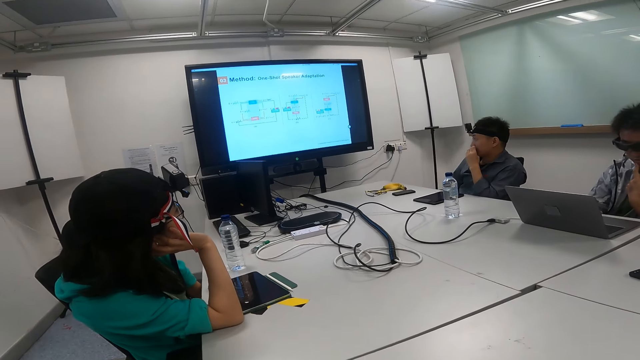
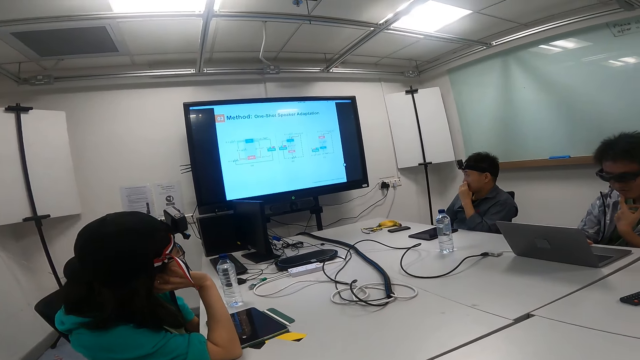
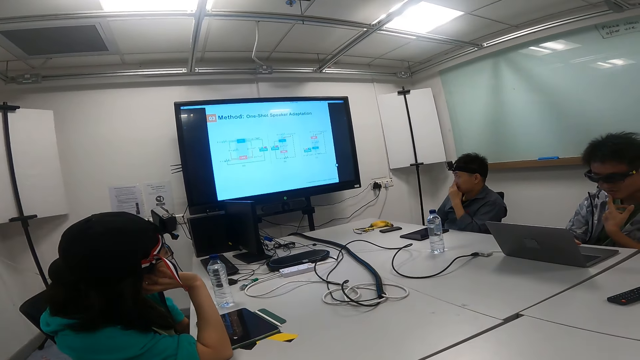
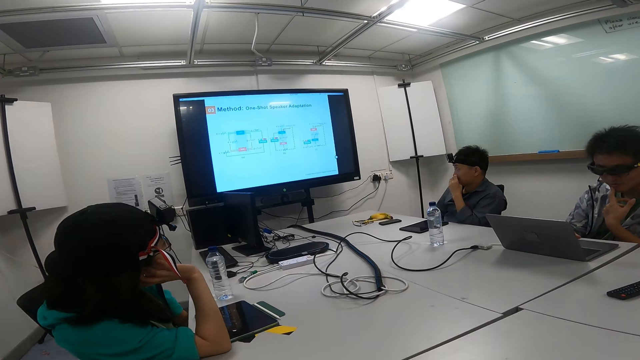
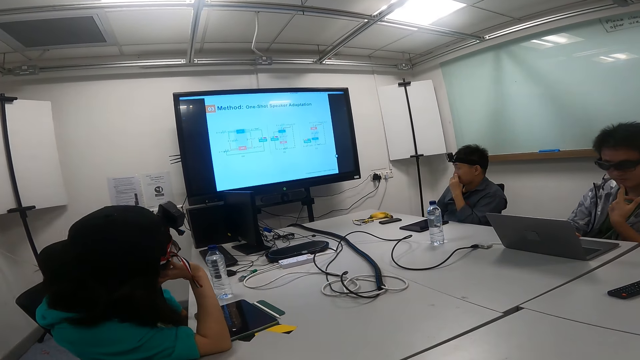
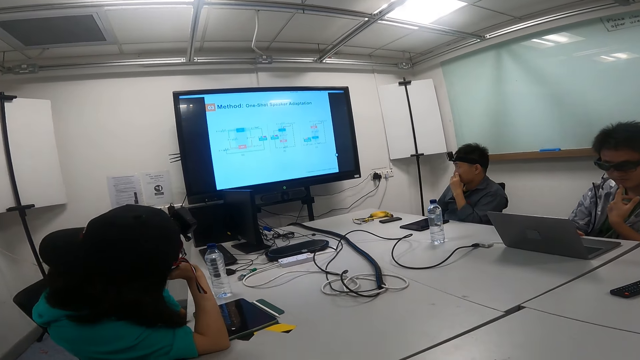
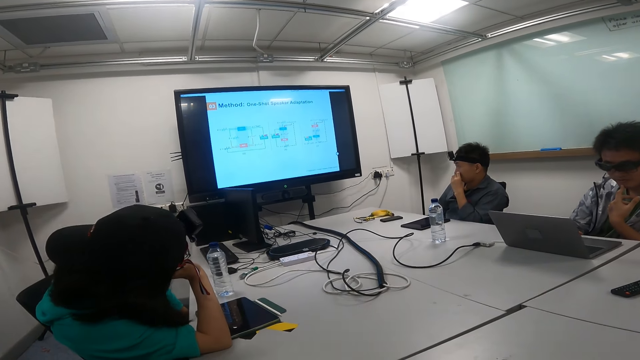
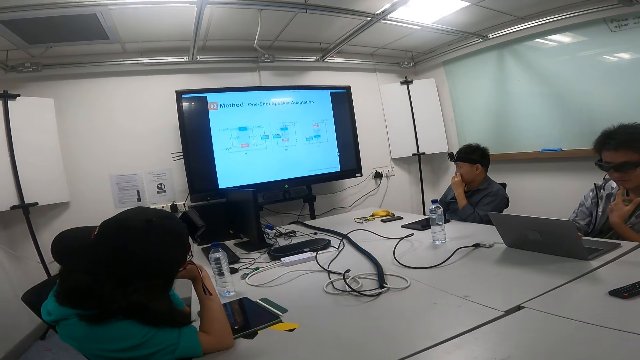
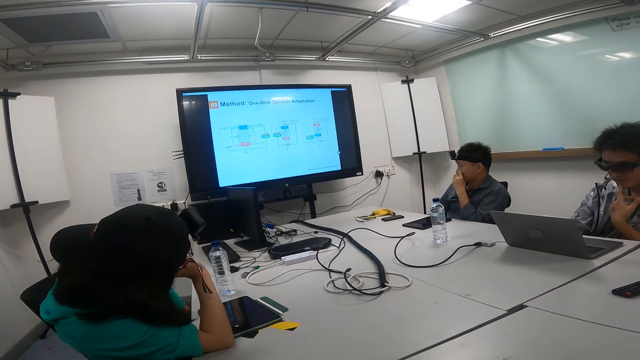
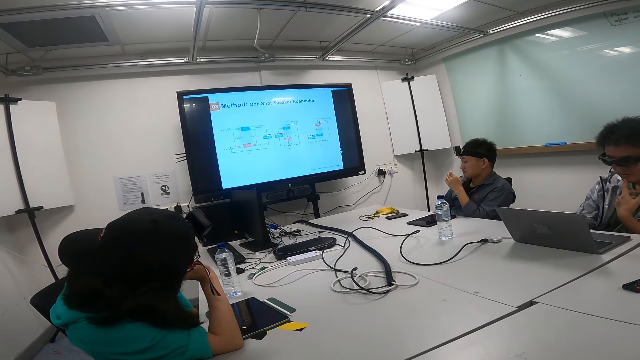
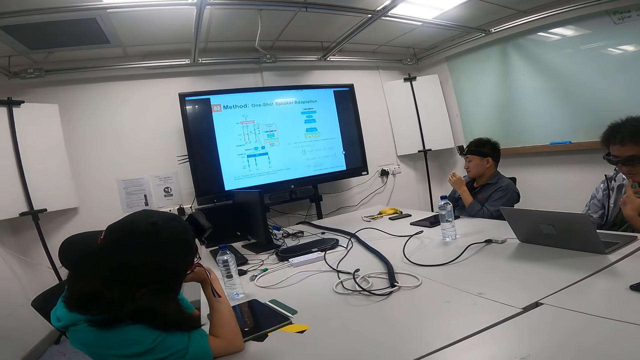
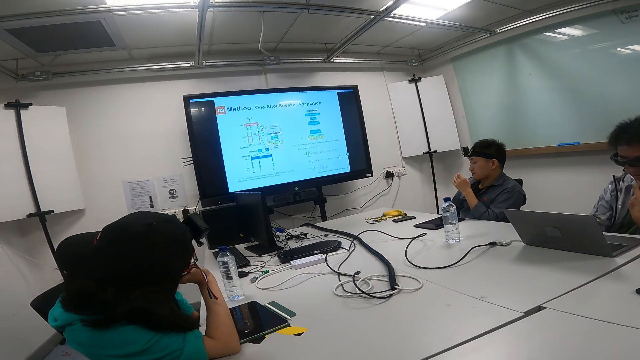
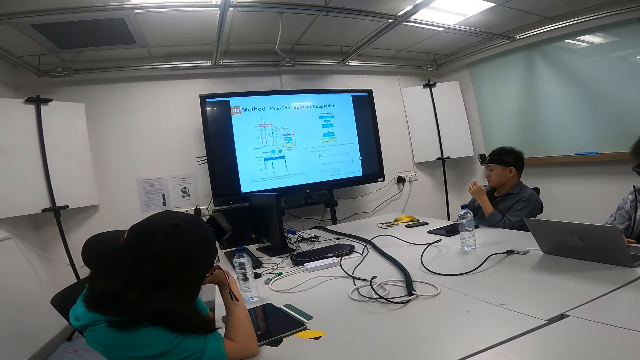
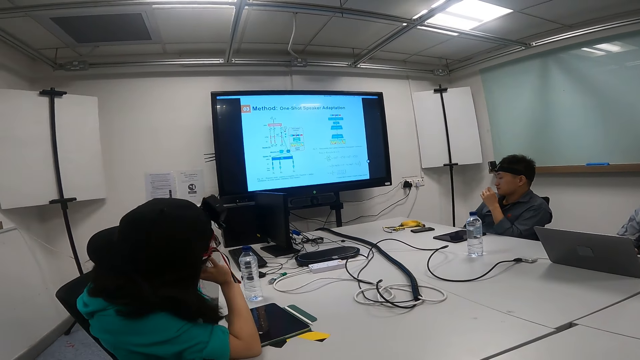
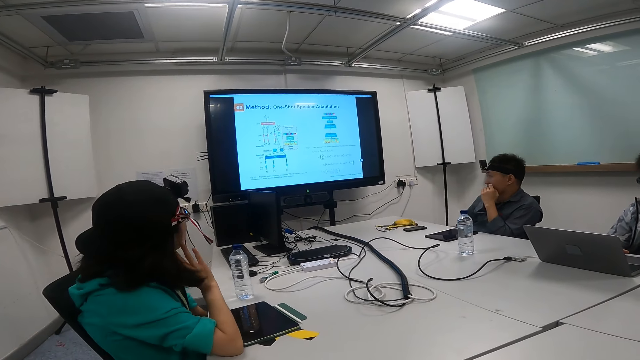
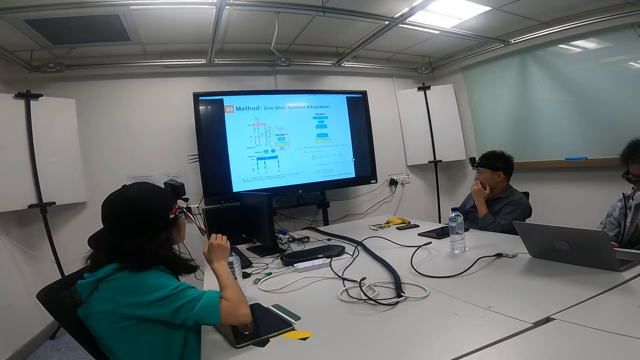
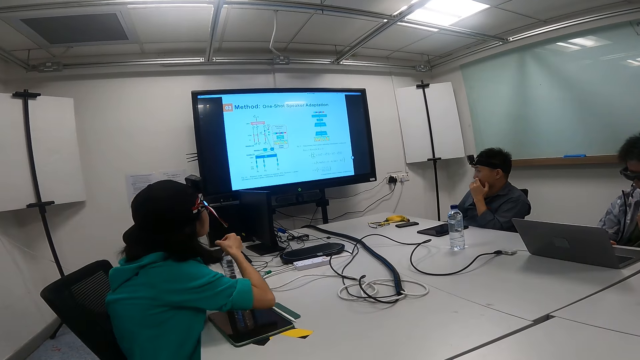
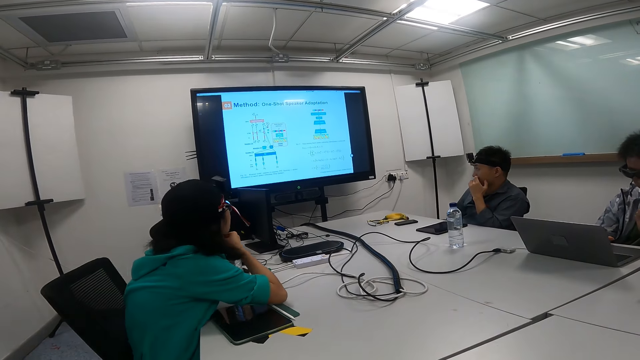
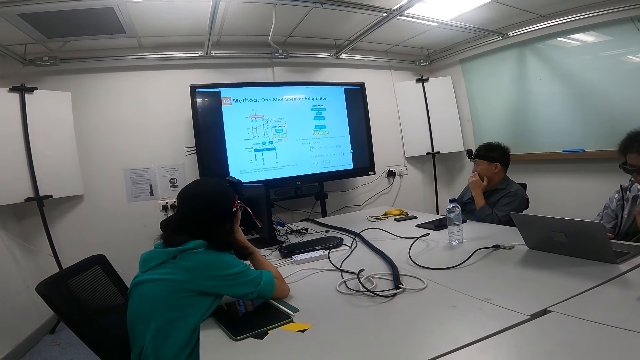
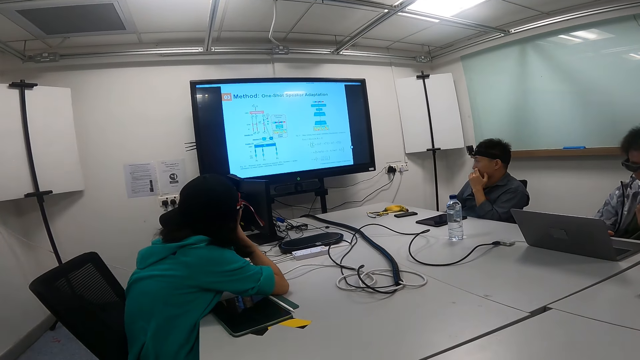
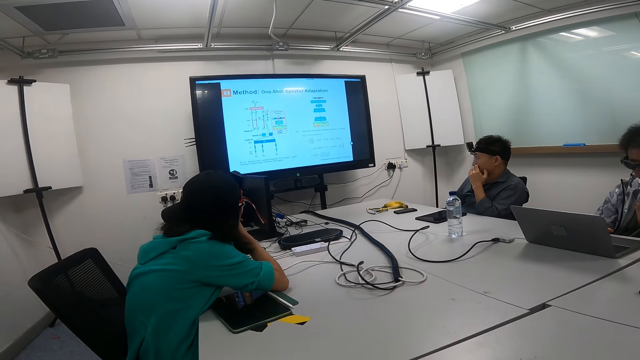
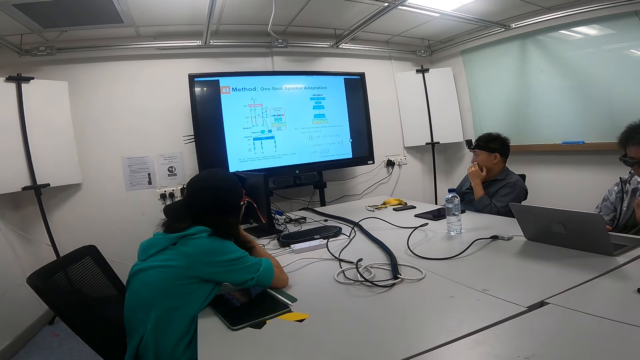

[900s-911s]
A man operates the laptop on the table. The man moves the head on the bottle.

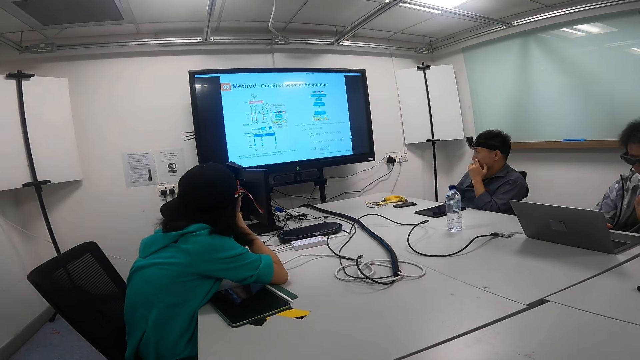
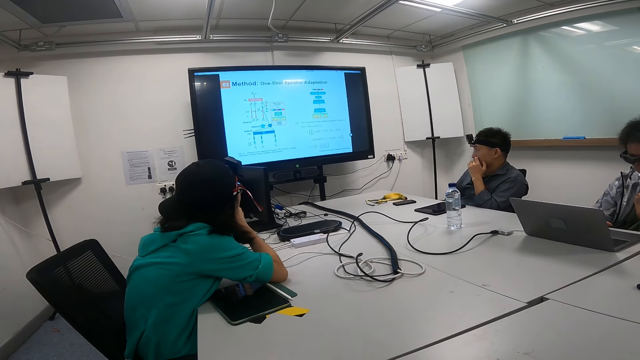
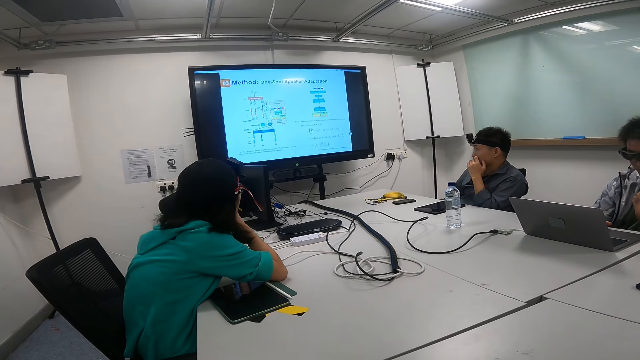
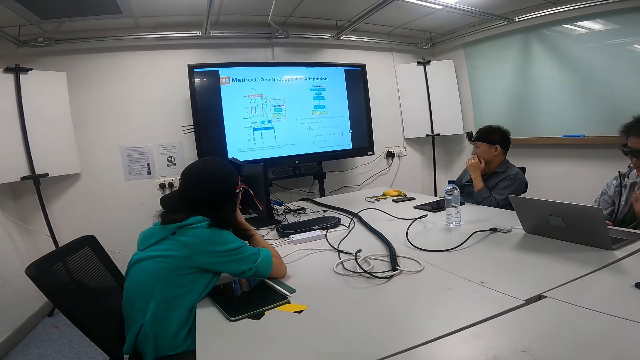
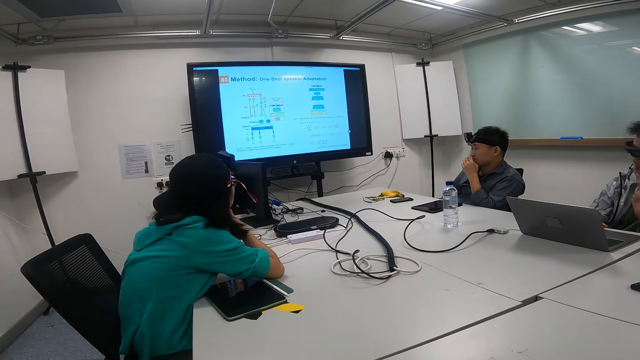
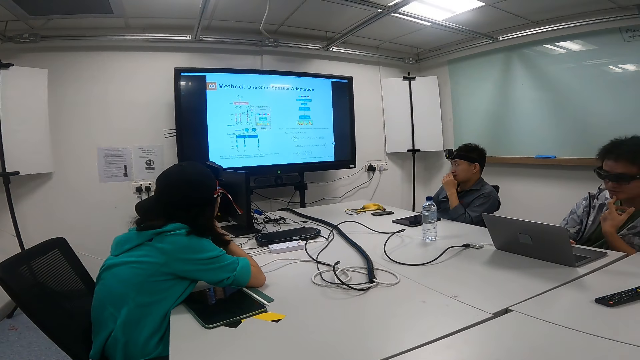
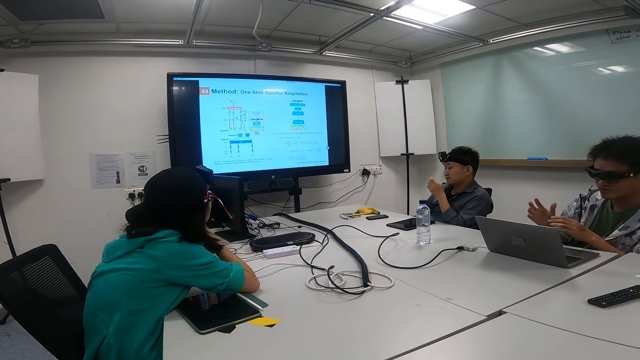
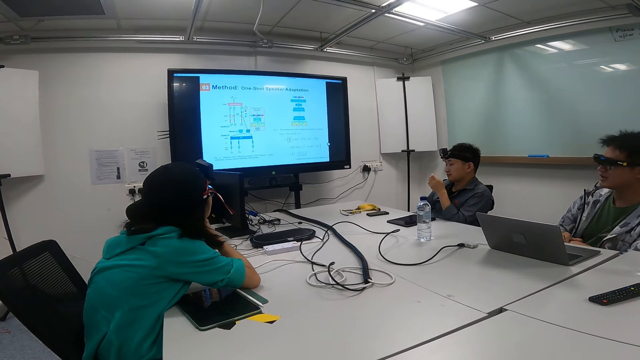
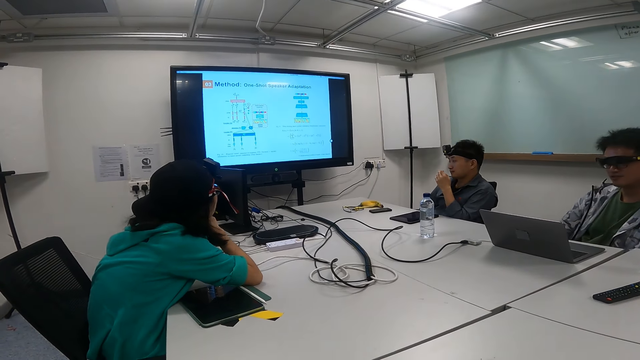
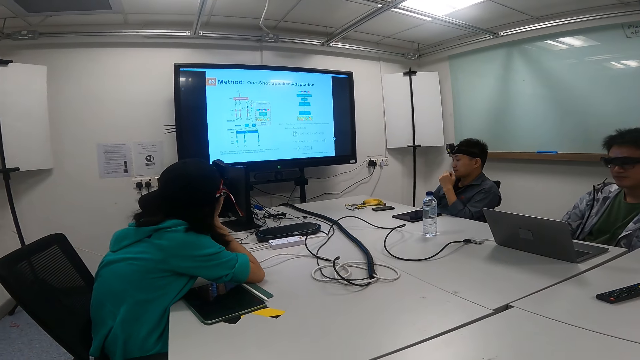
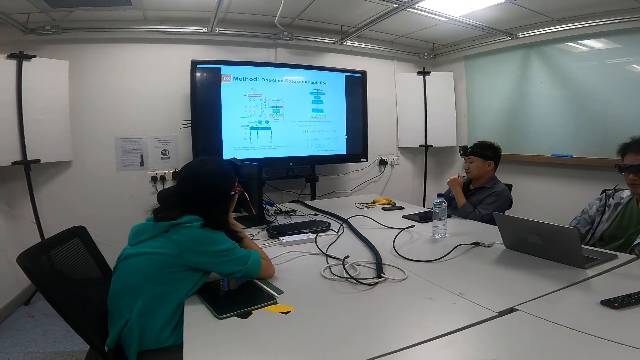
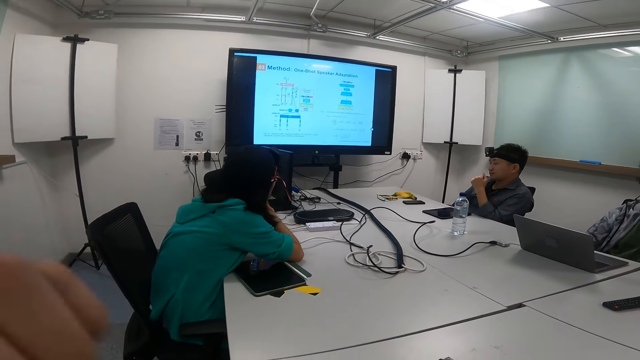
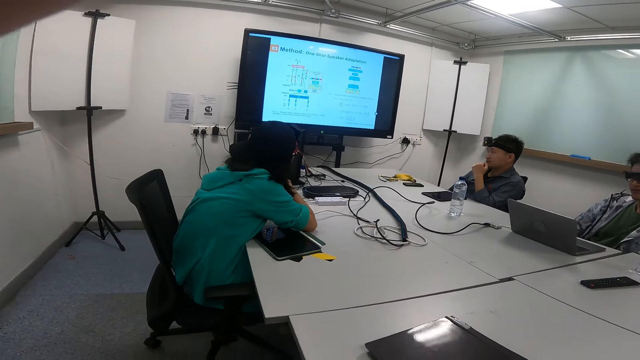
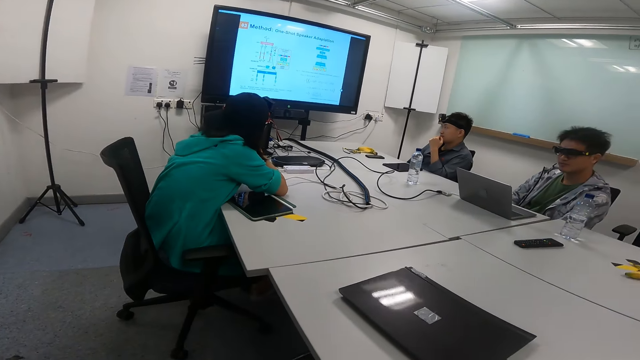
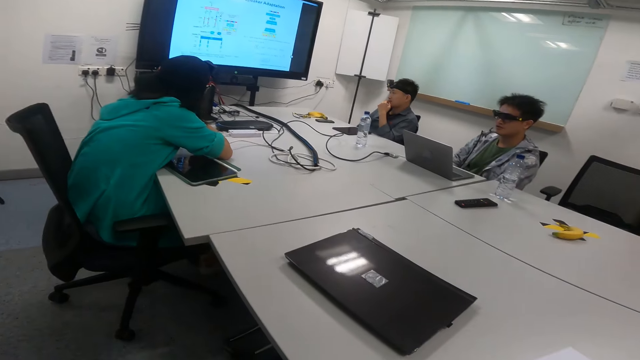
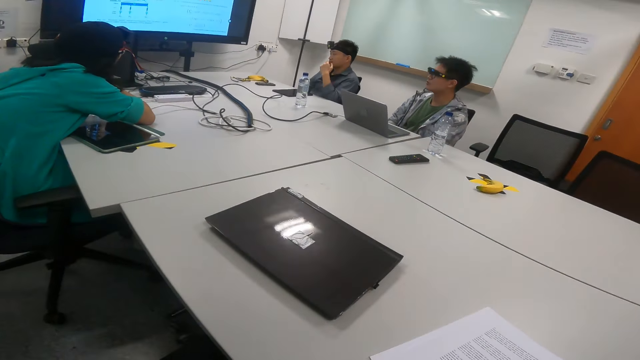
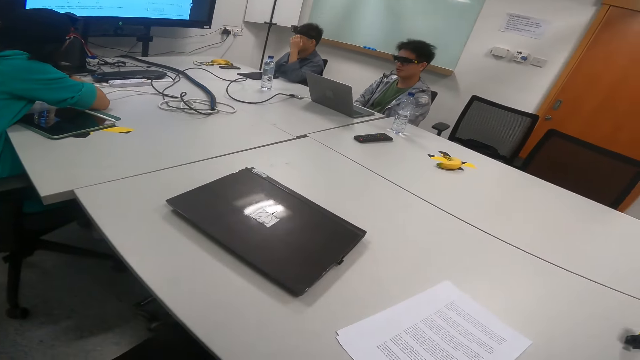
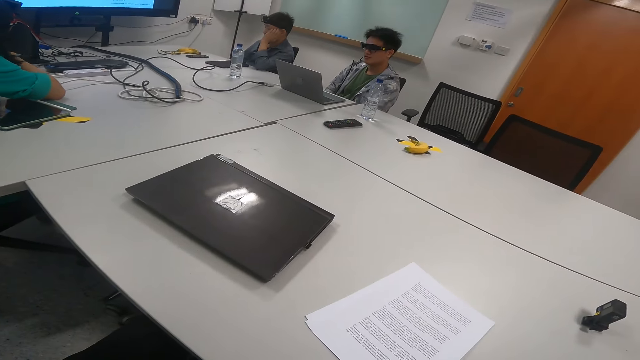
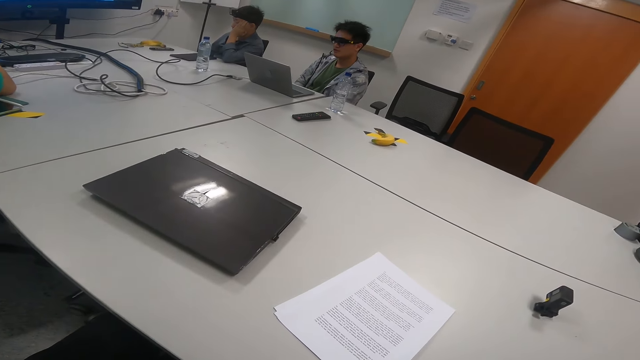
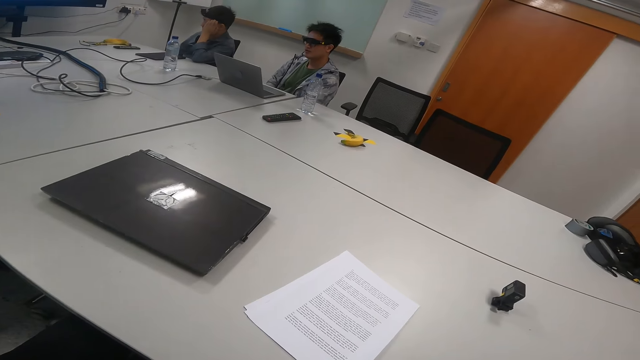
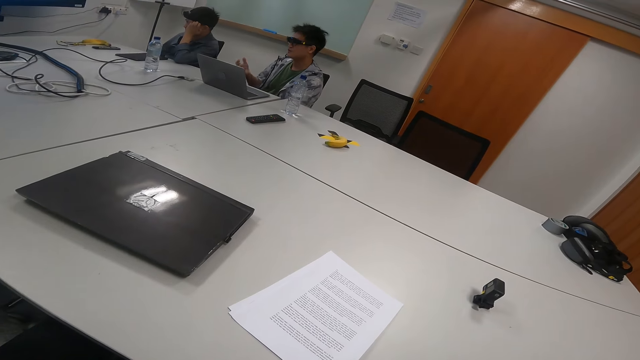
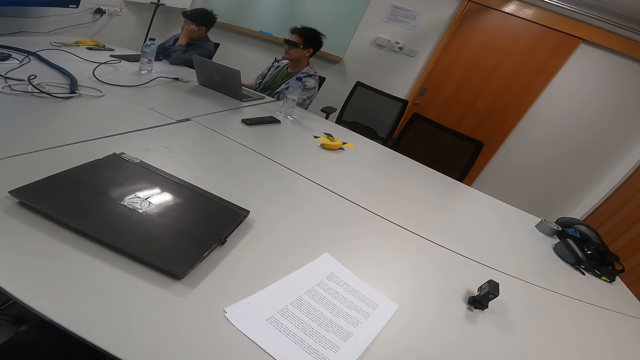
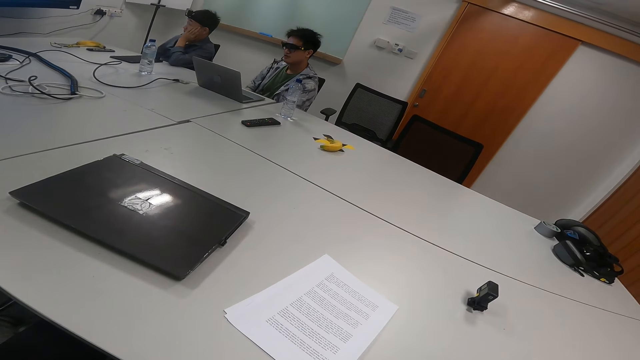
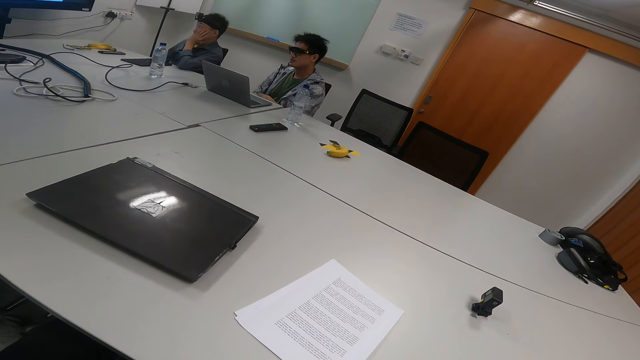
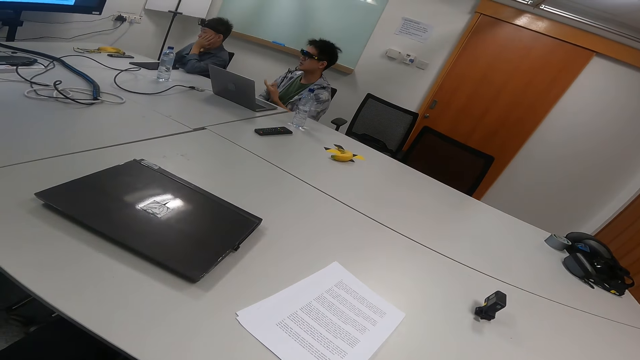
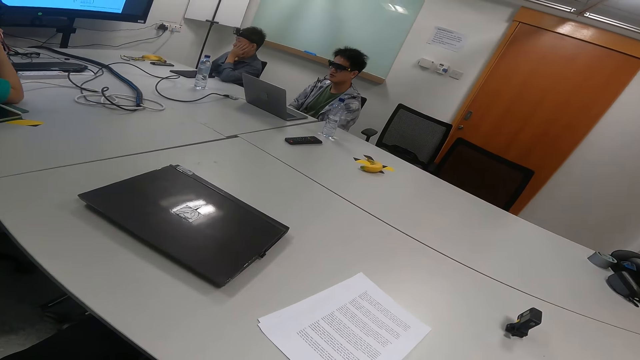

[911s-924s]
A man explains something on the television screen. The man moves the hand from the mouth. The camera wearer moves the hand to the camera. They move the hand while talking.
